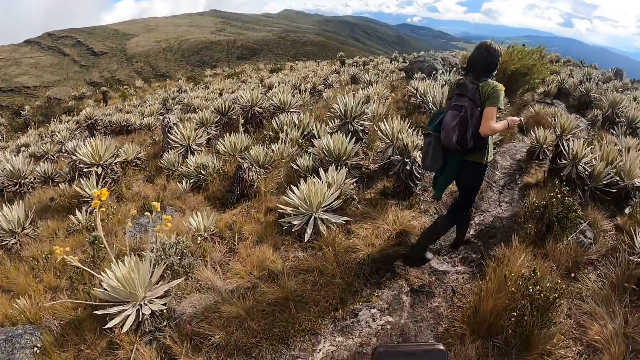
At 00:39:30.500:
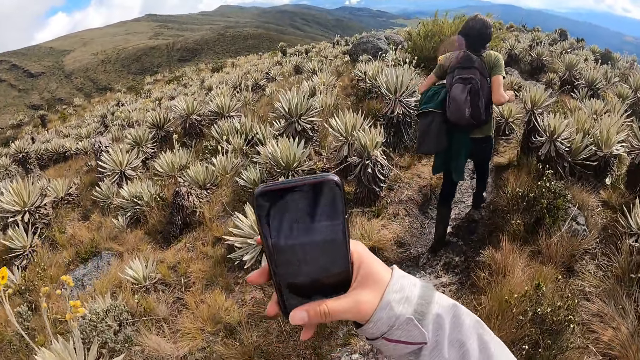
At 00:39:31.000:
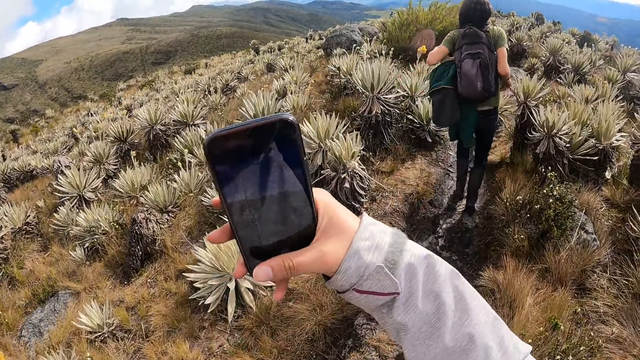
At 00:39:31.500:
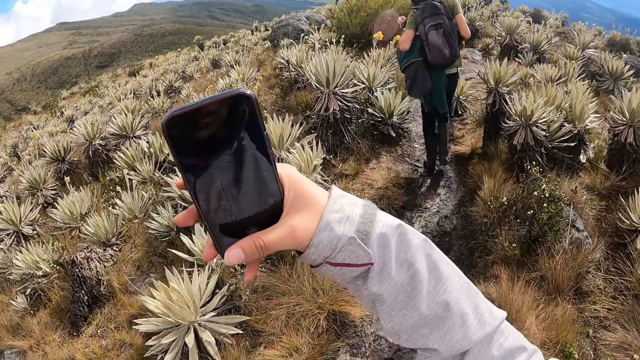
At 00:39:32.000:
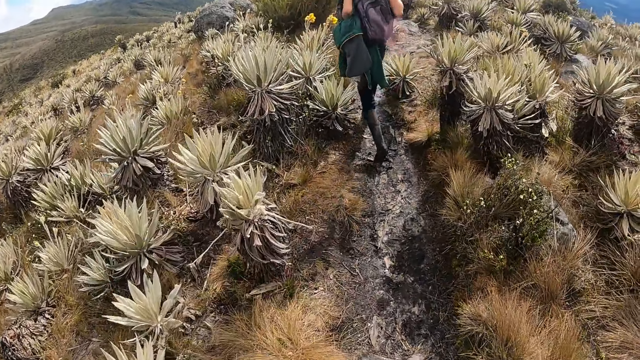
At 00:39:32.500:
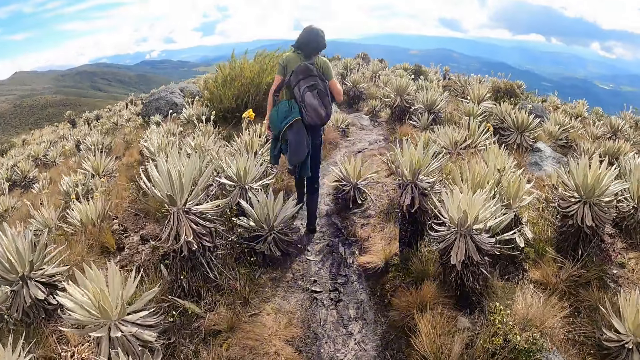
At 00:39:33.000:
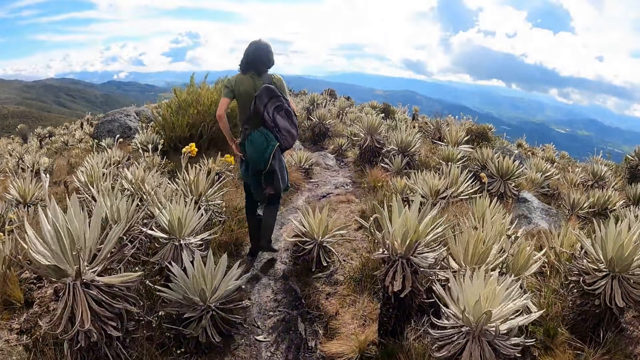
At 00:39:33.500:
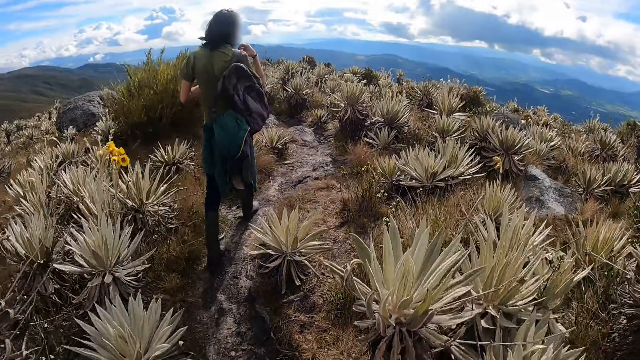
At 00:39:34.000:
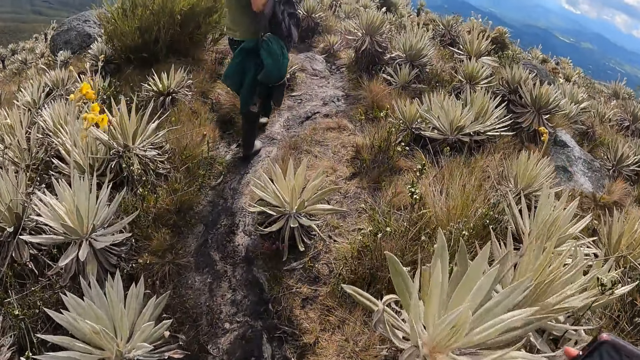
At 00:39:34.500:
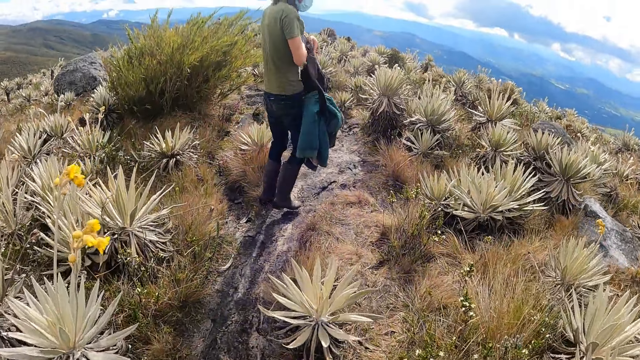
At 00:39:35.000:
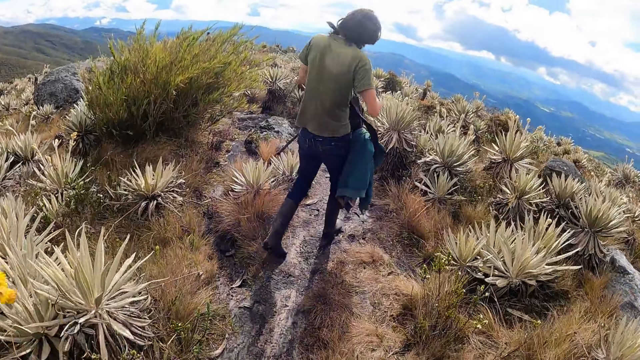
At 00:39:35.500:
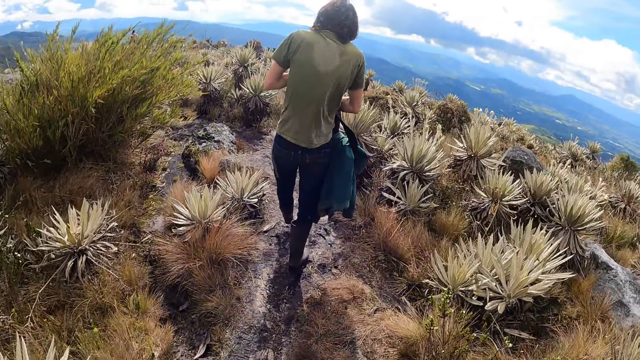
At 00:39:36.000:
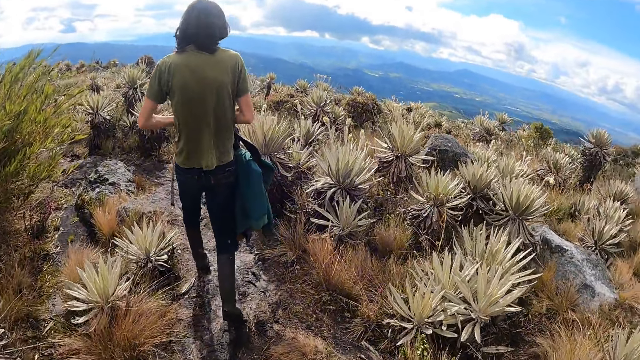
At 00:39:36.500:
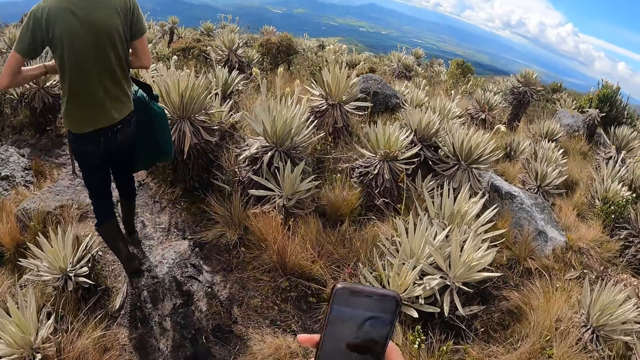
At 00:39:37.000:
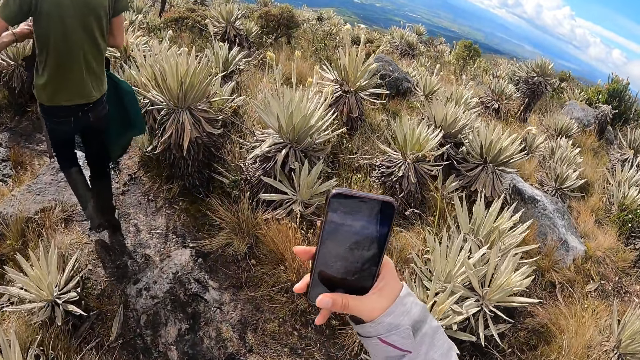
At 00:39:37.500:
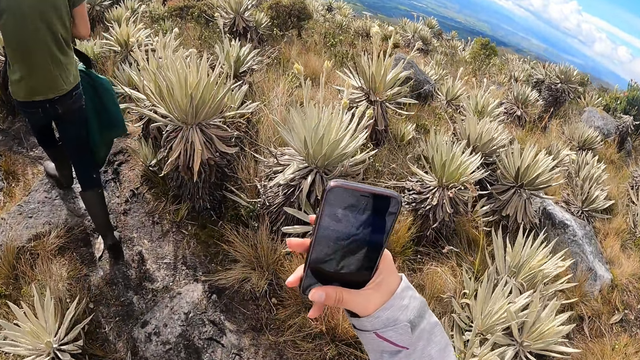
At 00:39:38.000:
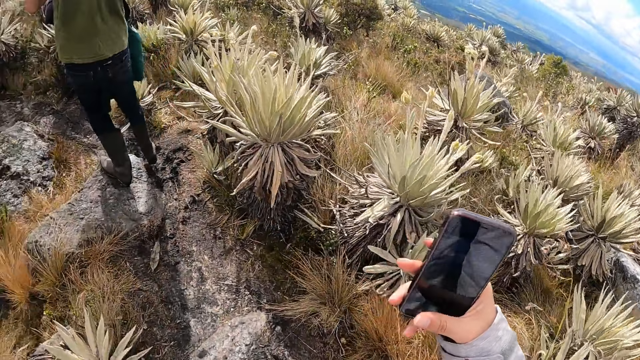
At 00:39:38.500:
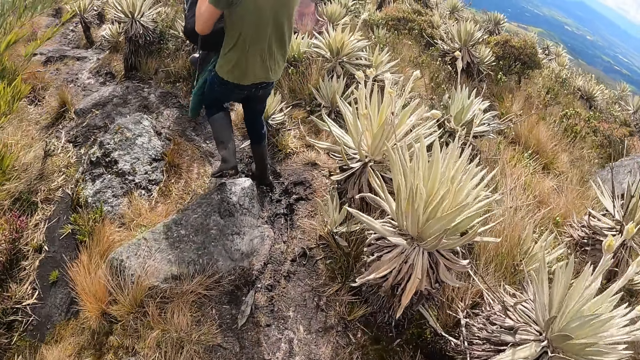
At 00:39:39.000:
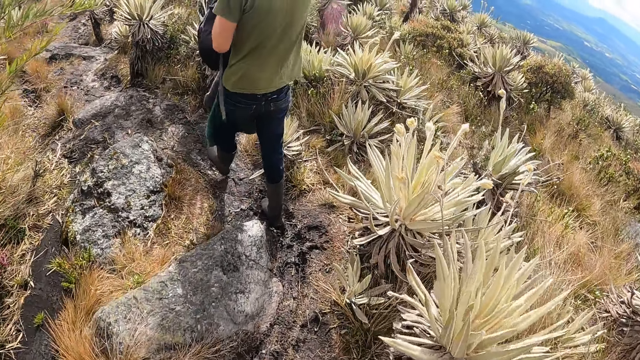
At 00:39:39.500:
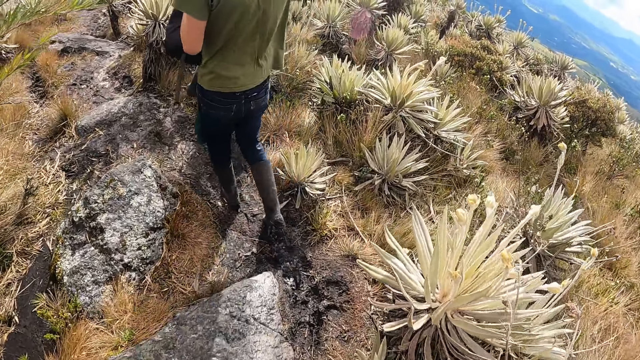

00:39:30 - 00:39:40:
The camera wearer operates the mobile phone with her right hand. The man removes a bag from his back with both hands. The camera wearer operates the mobile phone with her right hand. The man opens the bag with his right hand. The camera wearer operates the mobile phone with her right hand.

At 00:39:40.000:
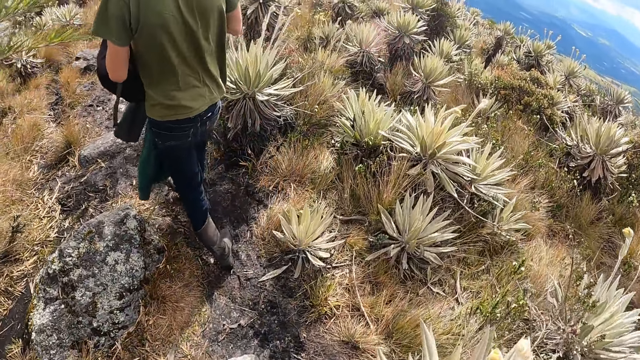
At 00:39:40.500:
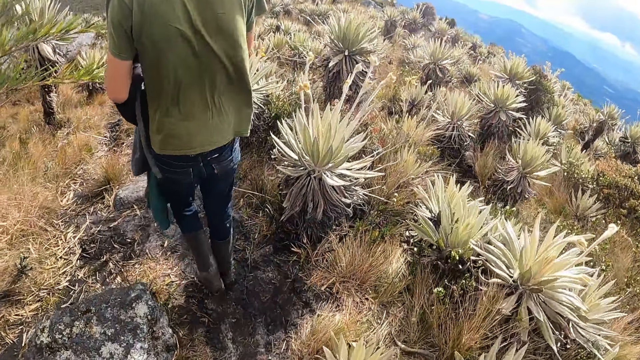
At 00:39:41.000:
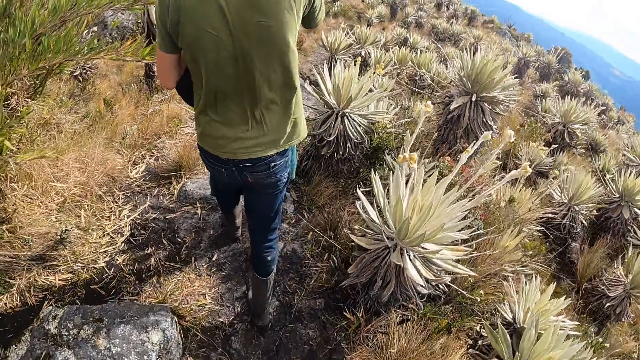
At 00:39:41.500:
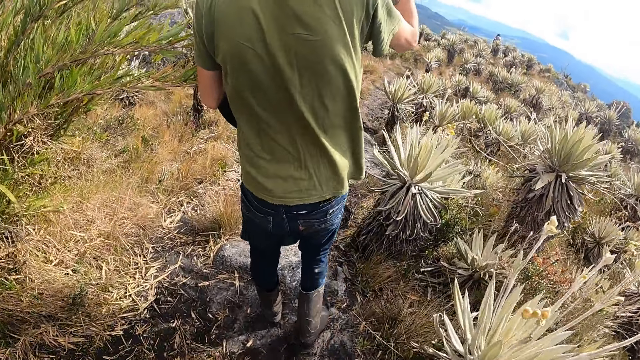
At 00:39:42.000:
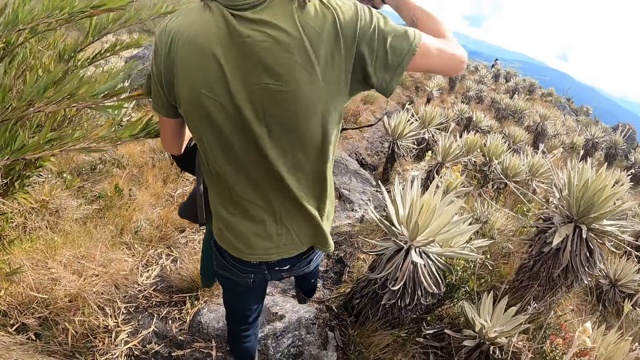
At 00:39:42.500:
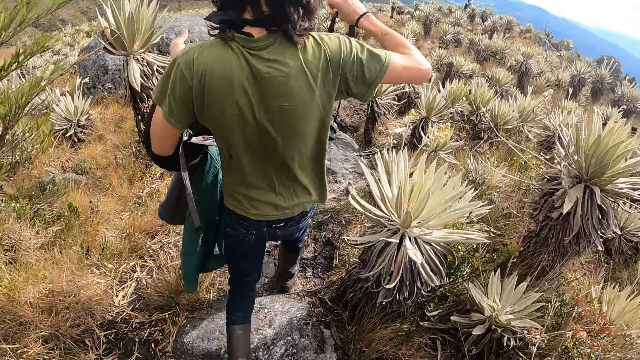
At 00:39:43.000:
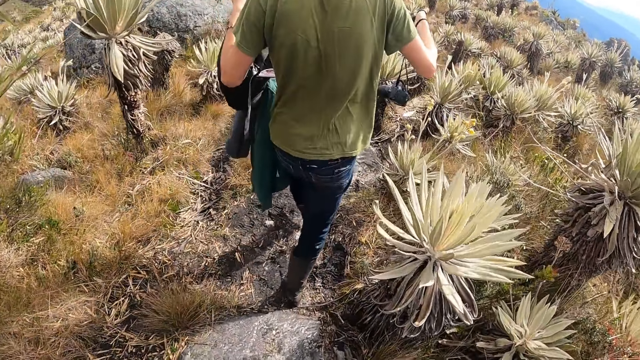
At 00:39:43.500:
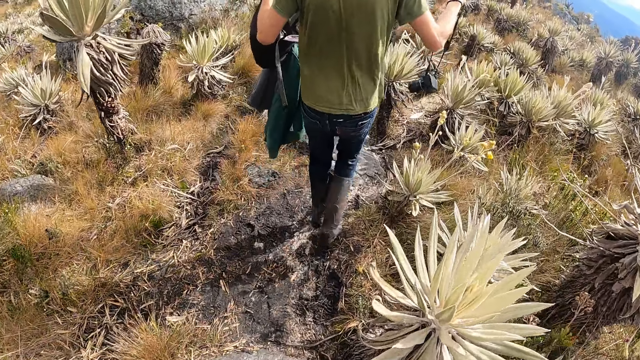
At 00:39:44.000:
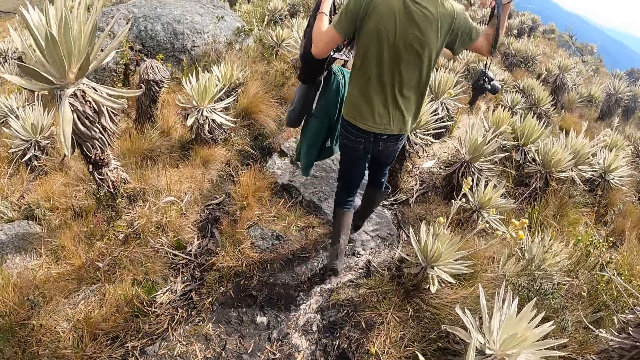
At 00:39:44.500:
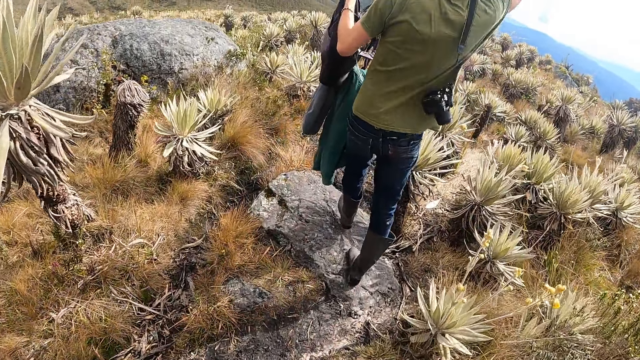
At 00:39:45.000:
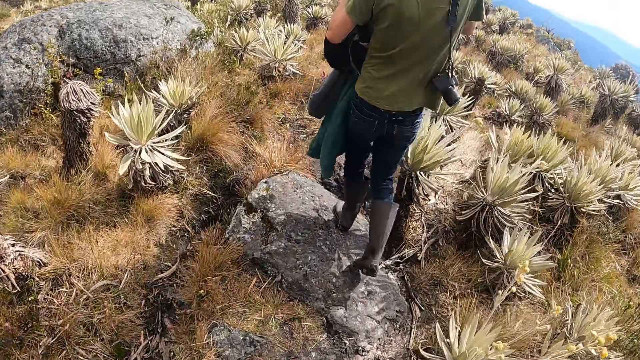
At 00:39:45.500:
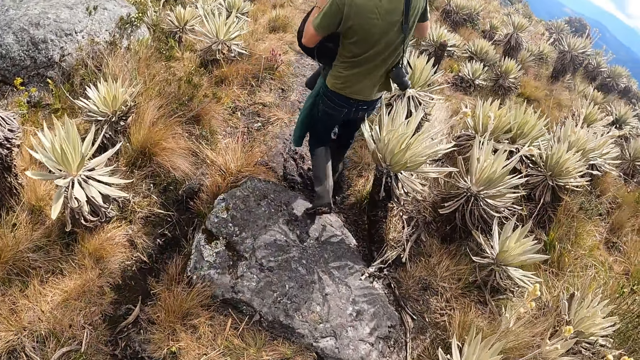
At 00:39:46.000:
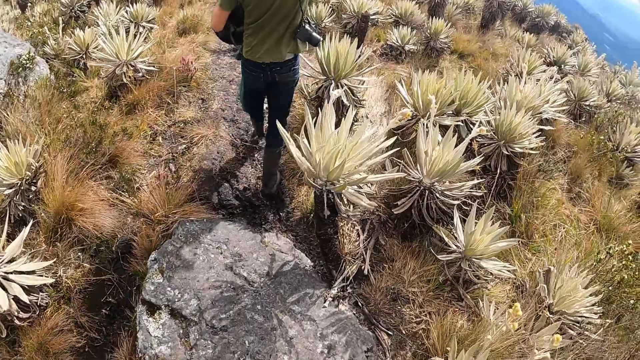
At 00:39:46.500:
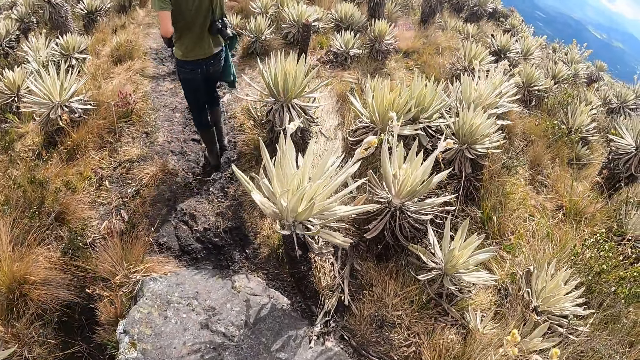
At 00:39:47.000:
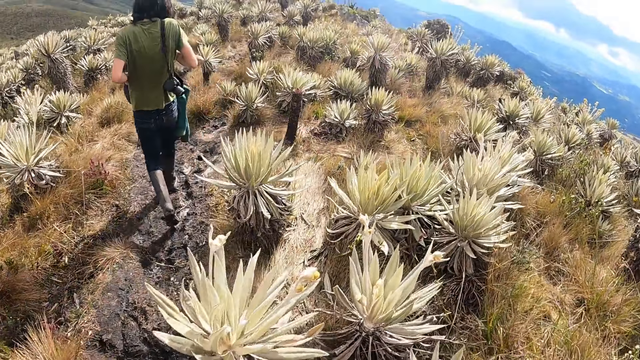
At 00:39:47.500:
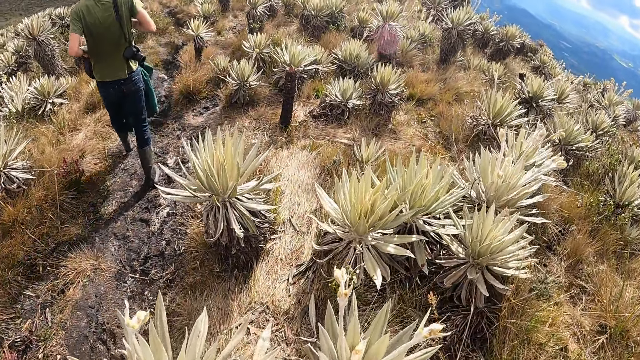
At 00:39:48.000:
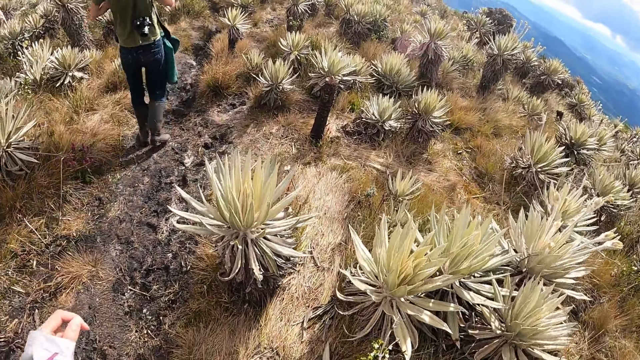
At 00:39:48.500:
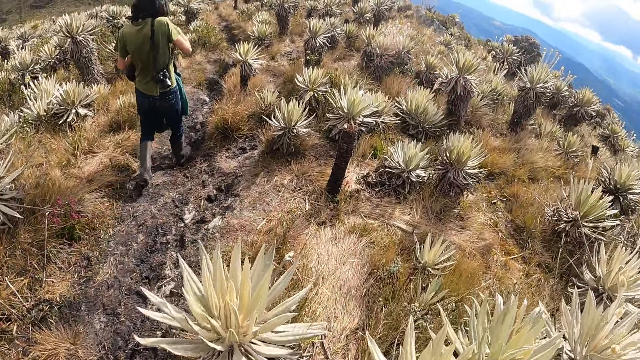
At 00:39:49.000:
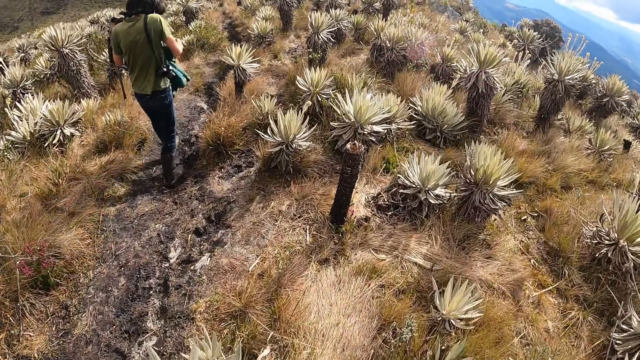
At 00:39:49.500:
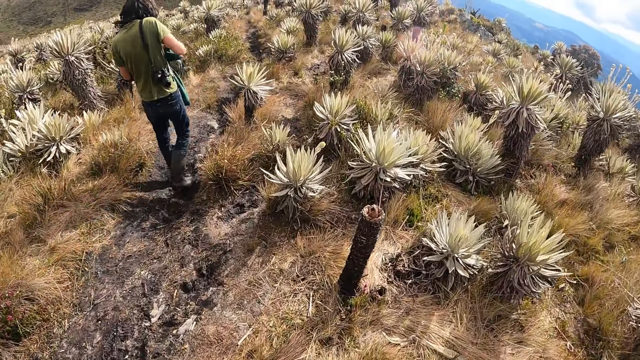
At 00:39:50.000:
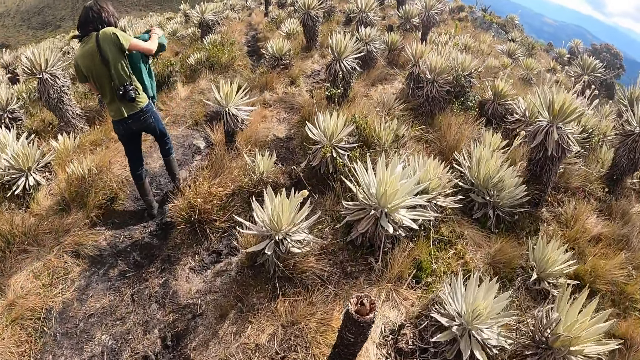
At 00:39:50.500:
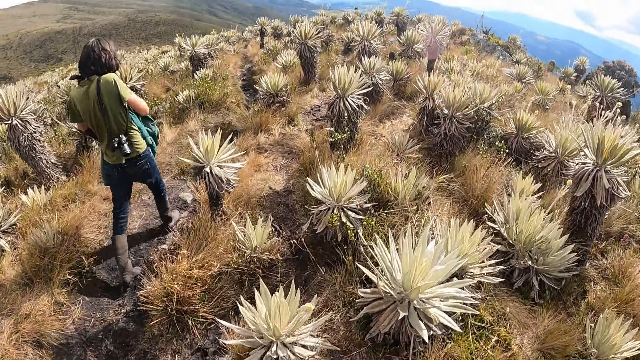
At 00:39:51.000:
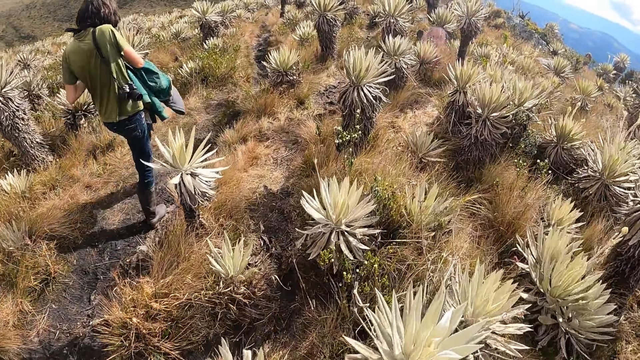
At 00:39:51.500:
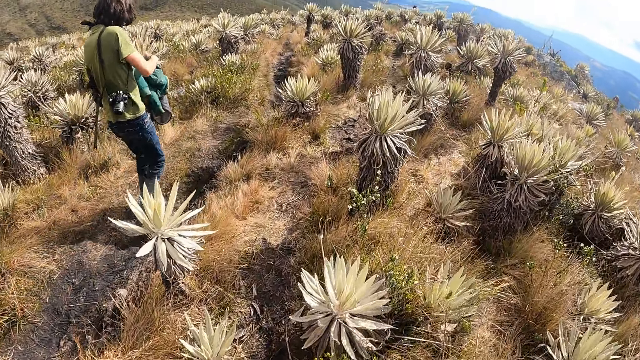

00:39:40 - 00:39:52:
The man removes a digital camera from the bag with his right hand and places the digital camera on his shoulder with his right hand.
